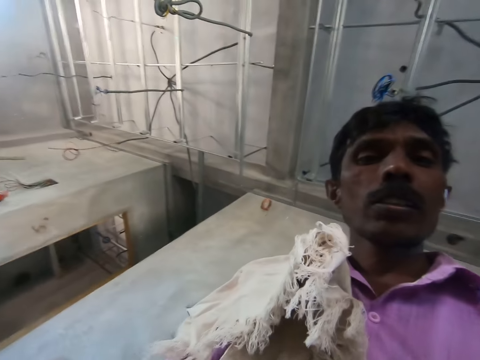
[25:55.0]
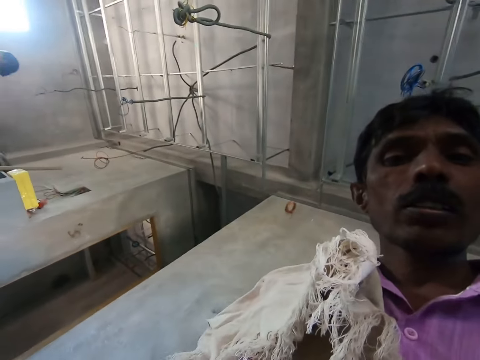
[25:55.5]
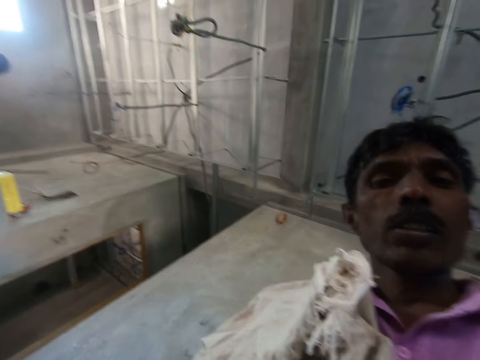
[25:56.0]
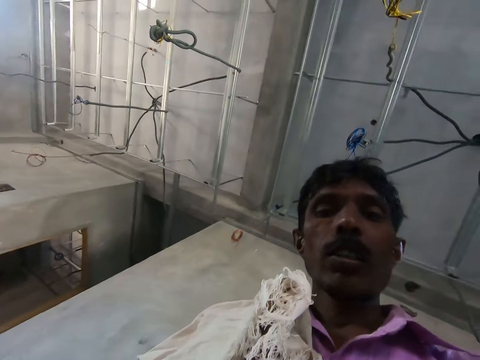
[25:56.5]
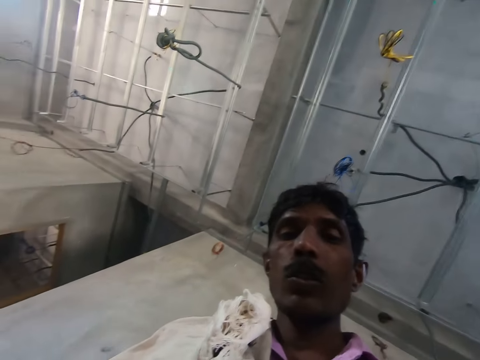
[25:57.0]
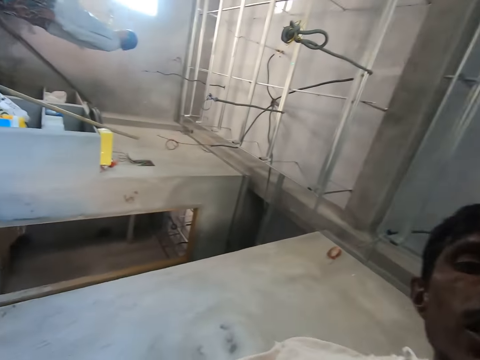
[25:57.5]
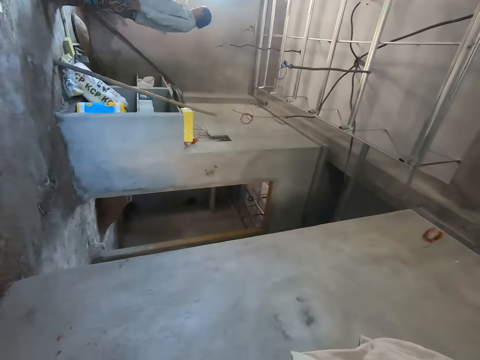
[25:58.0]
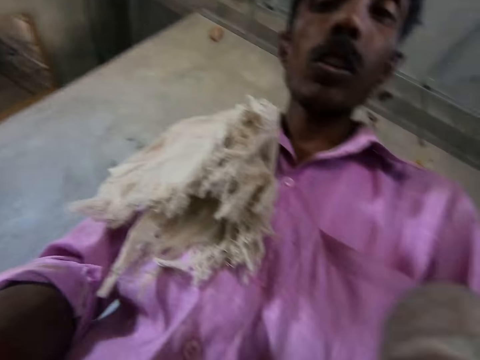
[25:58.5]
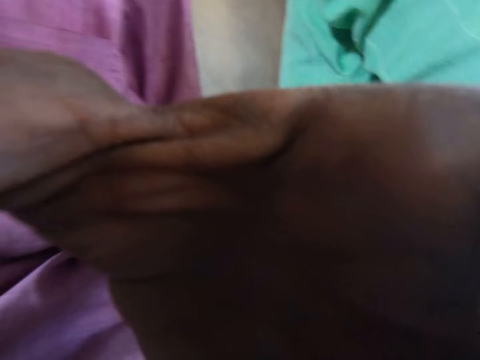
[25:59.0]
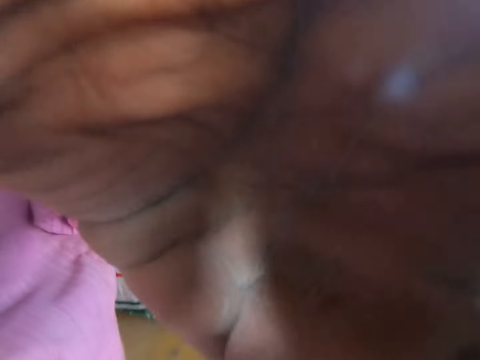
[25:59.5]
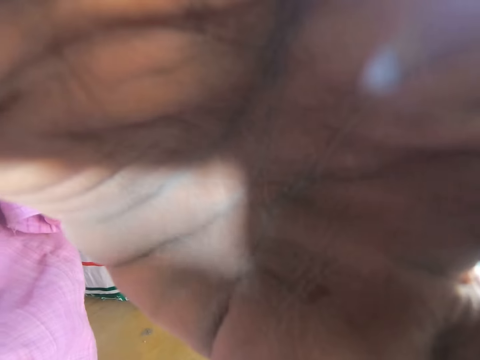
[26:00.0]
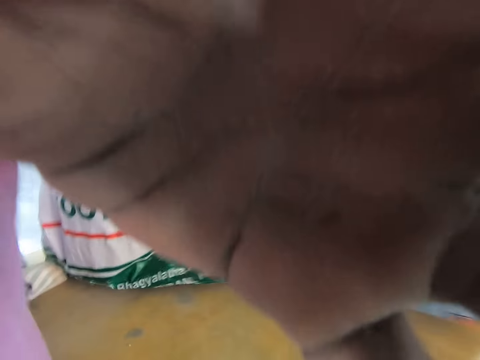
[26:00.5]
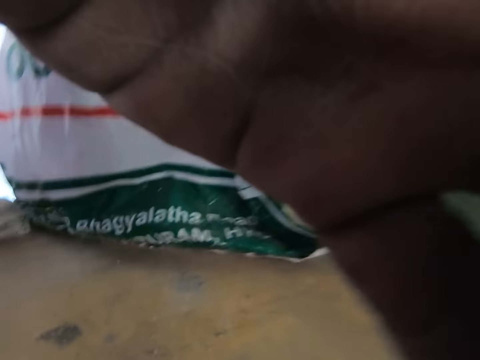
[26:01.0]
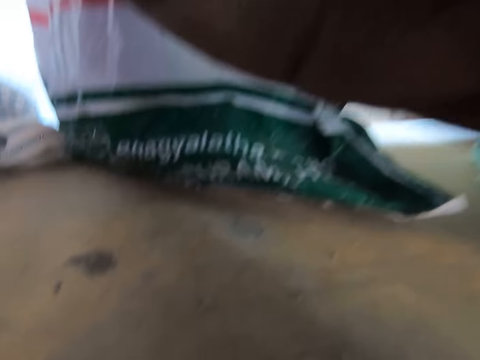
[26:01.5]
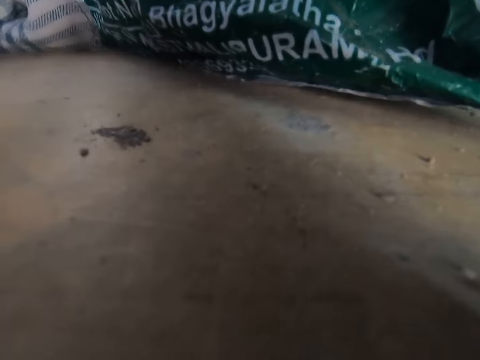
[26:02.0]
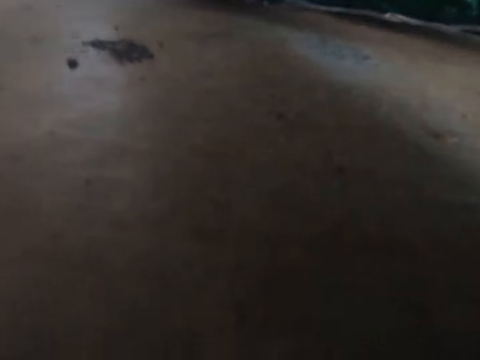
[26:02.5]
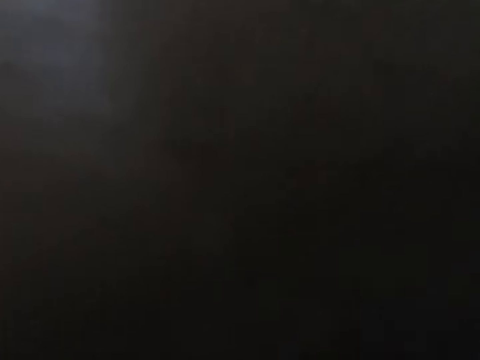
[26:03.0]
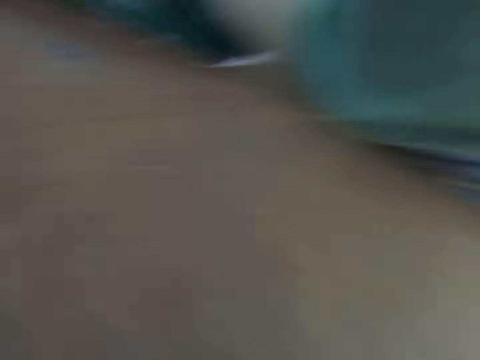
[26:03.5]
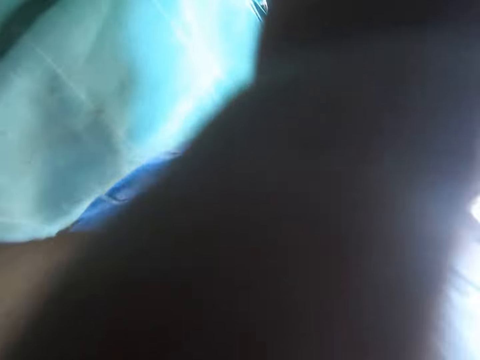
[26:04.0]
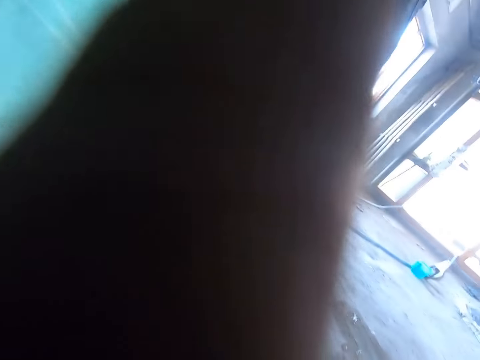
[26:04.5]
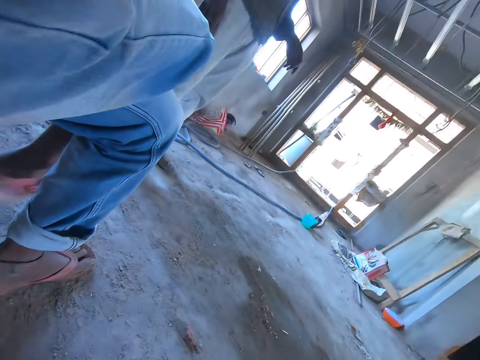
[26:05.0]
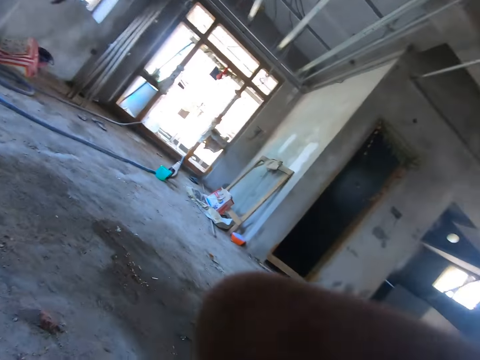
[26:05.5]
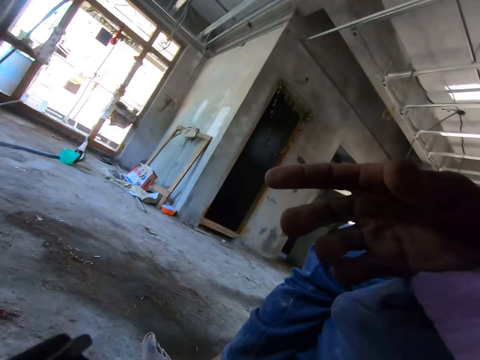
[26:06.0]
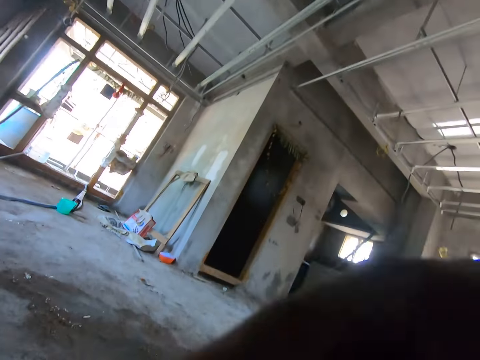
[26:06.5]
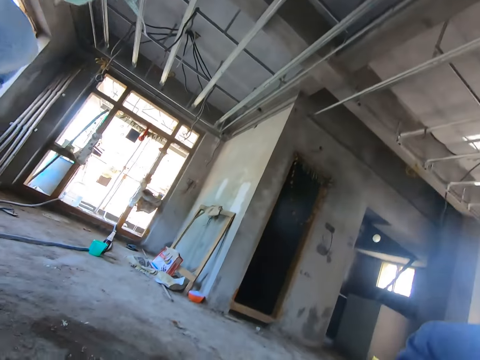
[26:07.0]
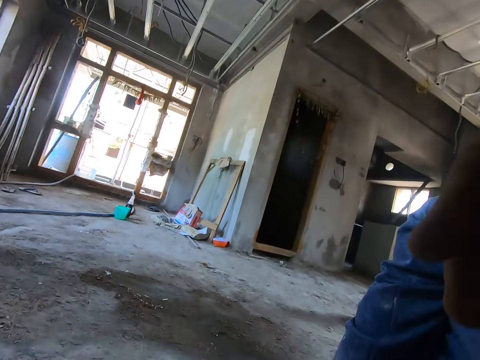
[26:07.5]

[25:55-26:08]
The camera wearer converses with a man. They converse with the man again. The man adjusts the camera. The camera wearer adjusts the camera. They converse. They look around.

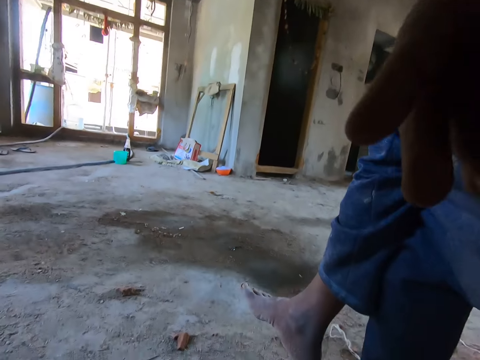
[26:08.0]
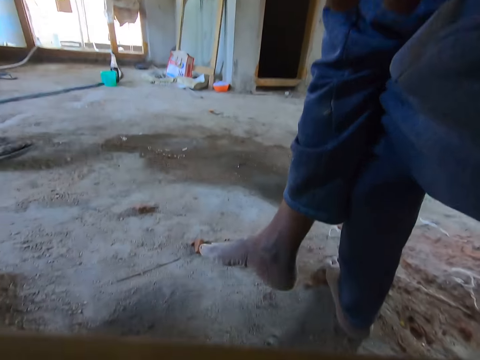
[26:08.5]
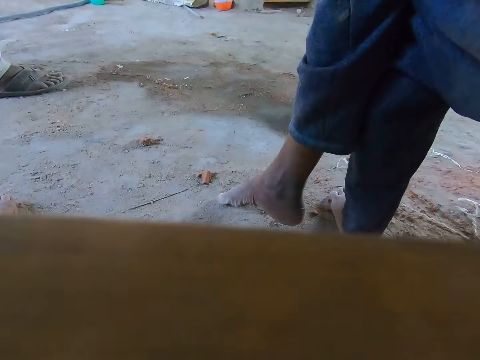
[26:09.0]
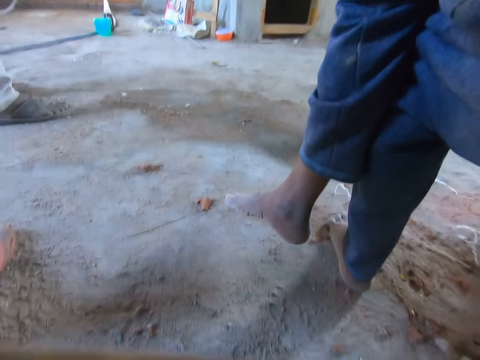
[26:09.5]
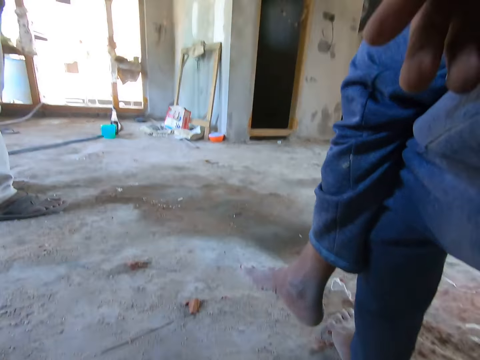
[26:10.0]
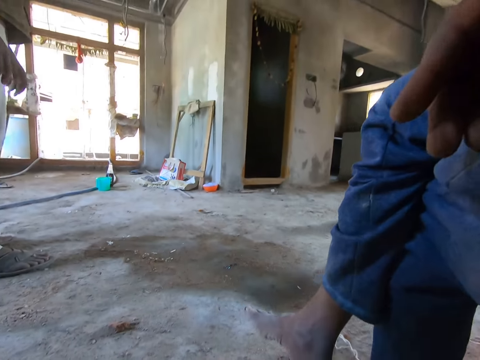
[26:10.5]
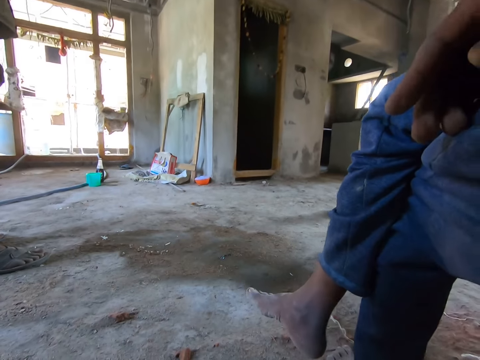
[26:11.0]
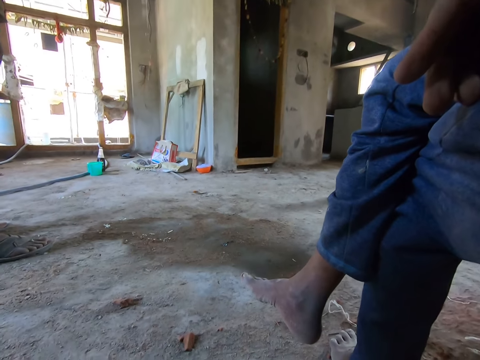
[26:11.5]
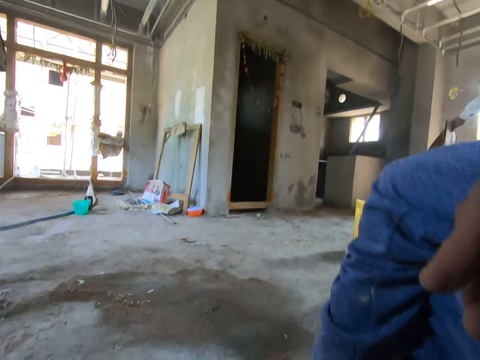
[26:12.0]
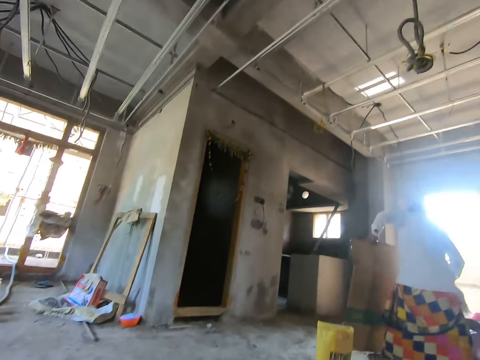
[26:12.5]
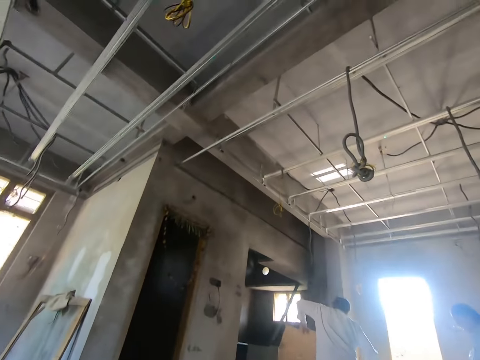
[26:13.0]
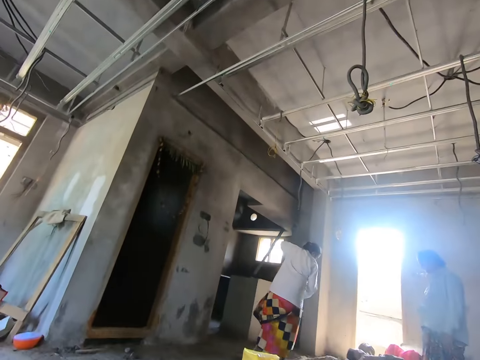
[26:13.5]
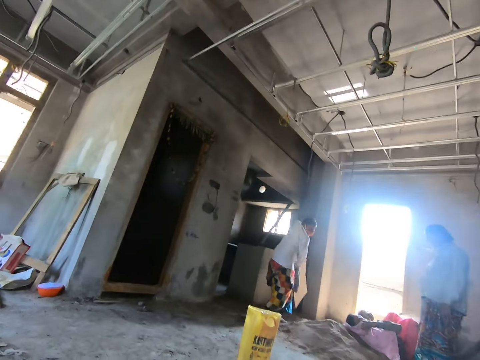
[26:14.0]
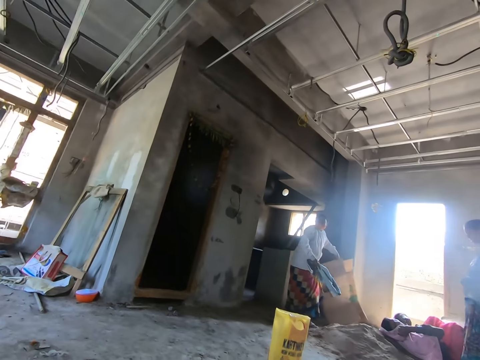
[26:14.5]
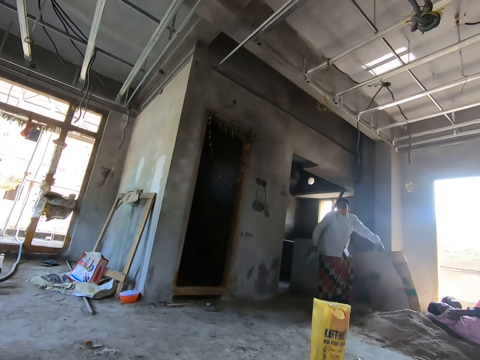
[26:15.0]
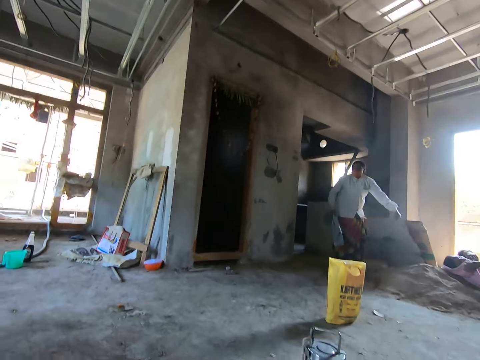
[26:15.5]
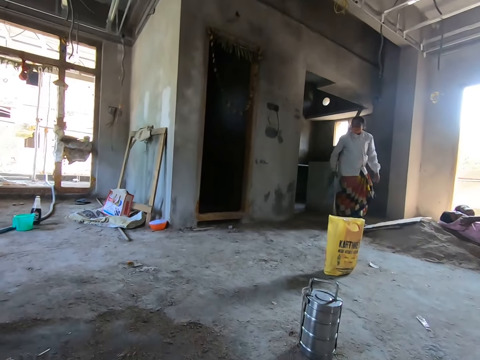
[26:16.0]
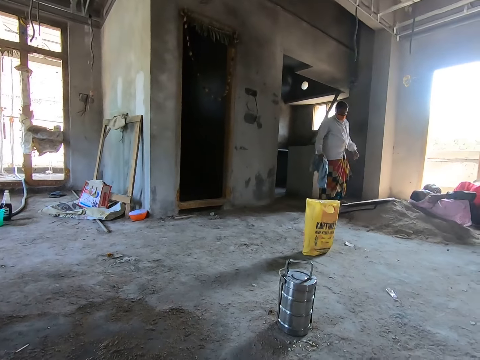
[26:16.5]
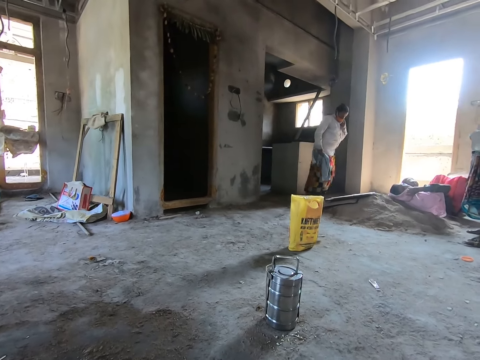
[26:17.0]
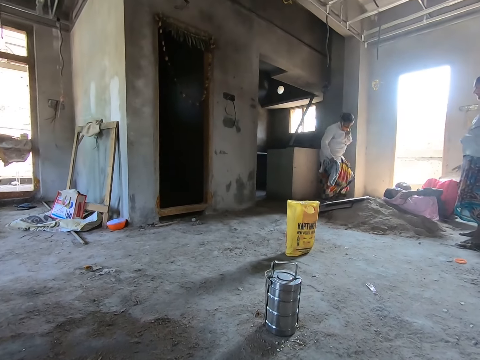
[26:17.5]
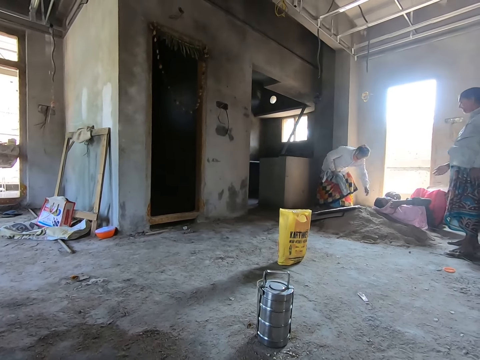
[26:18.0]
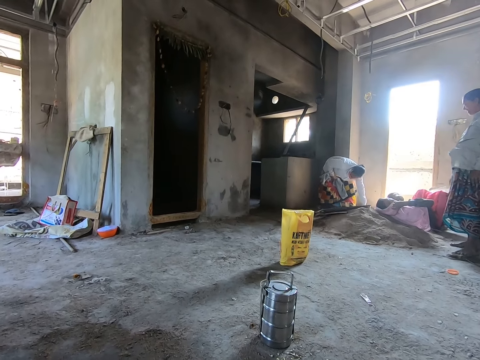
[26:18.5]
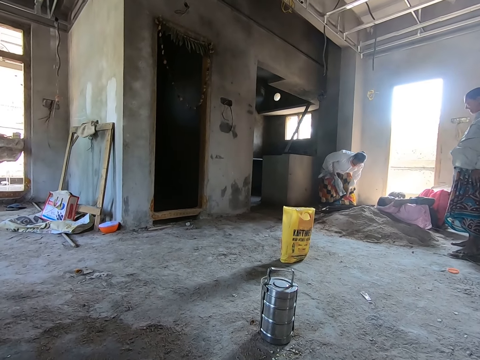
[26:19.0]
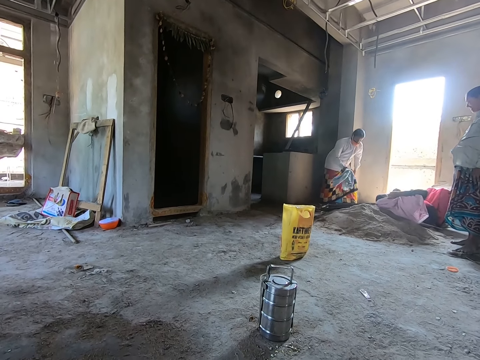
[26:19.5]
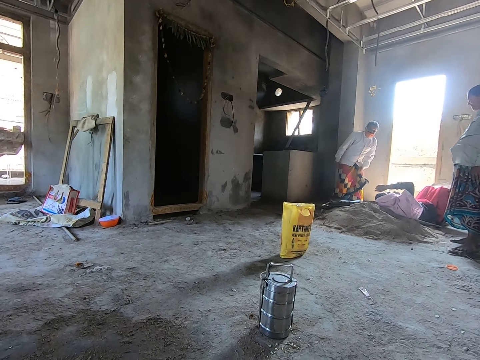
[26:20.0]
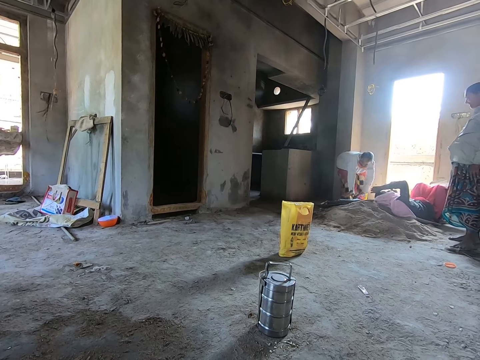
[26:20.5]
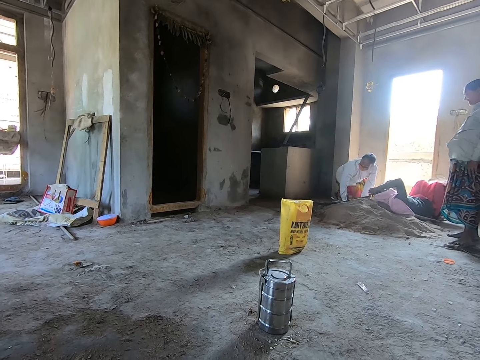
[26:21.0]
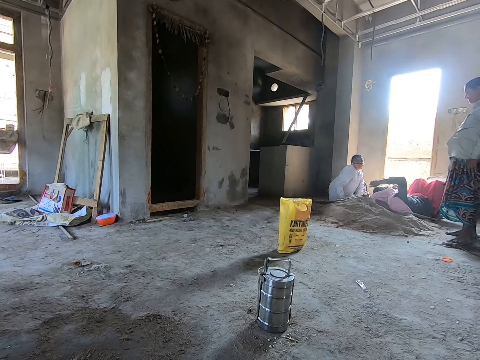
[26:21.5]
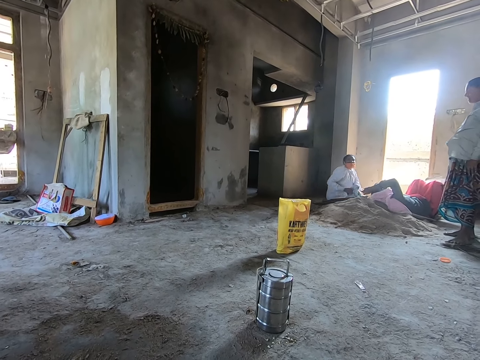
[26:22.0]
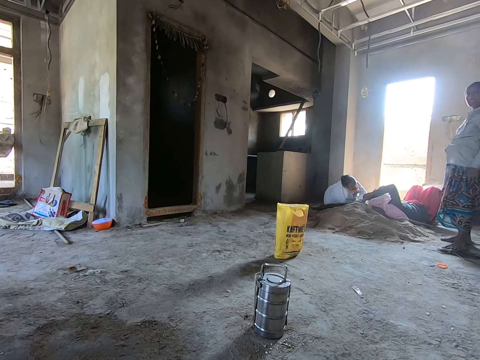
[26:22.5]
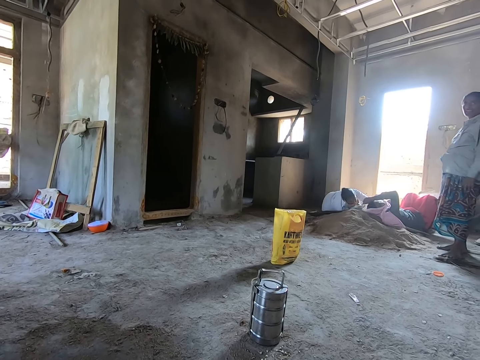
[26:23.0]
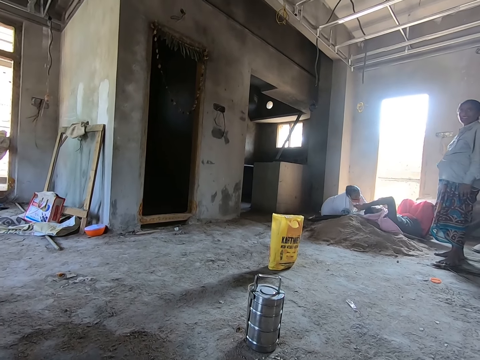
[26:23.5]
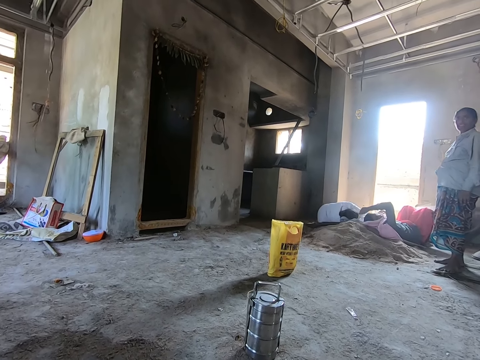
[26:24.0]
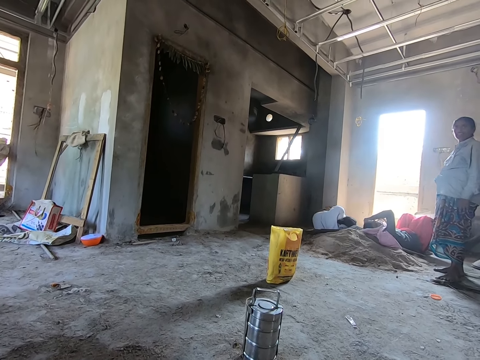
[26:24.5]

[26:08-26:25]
The camera wearer places the camera on the bench. A person carries the carton. The camera wearer looks right. The person puts the carton on the ground, spreads the carton on the ground, puts the cloth on the carton, and lies on the carton.
